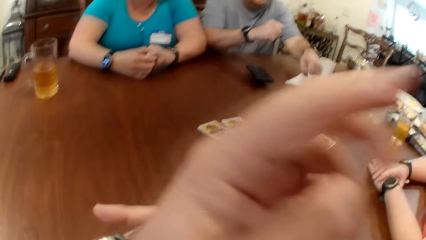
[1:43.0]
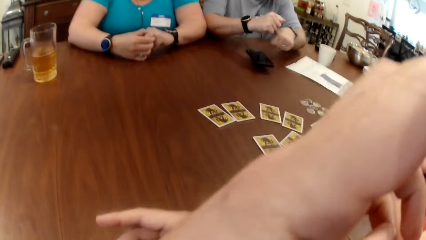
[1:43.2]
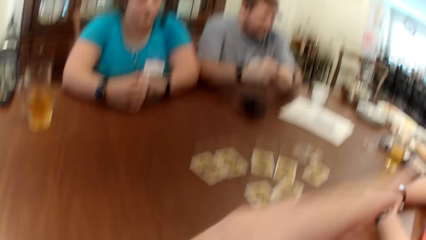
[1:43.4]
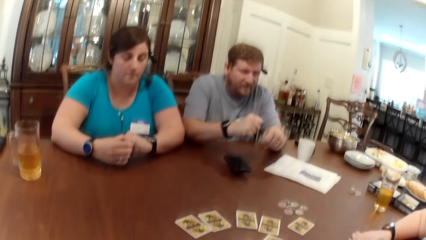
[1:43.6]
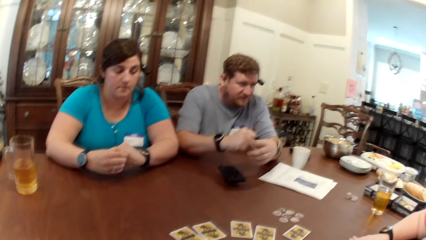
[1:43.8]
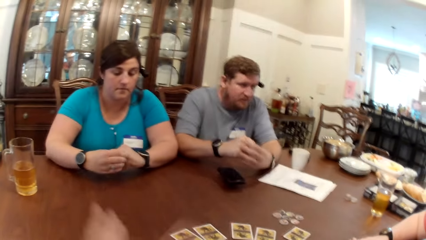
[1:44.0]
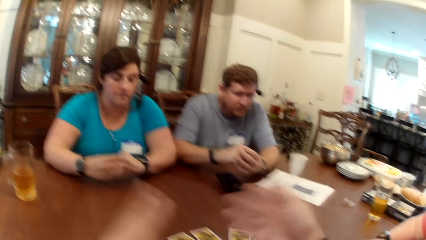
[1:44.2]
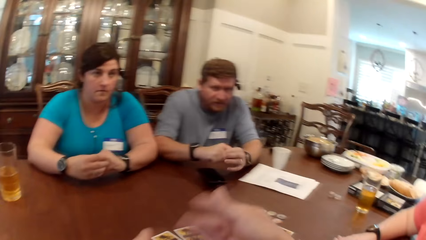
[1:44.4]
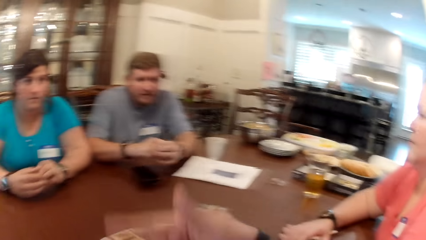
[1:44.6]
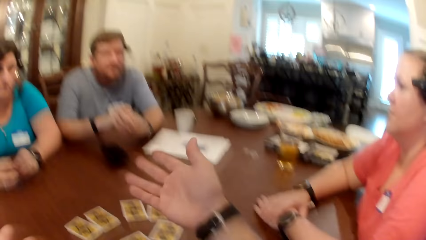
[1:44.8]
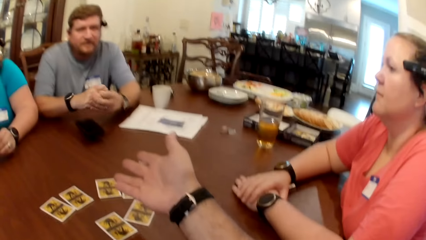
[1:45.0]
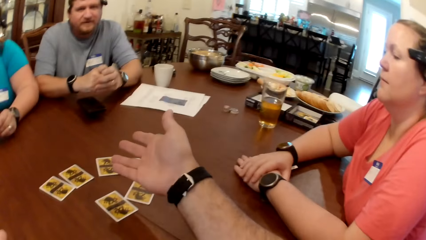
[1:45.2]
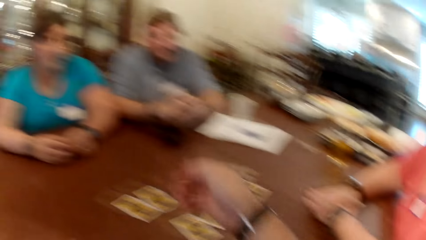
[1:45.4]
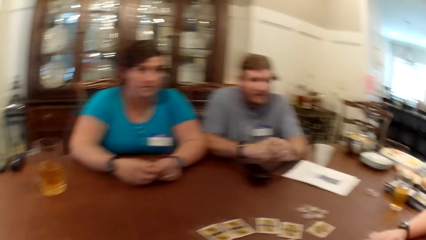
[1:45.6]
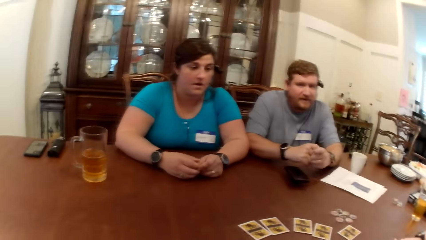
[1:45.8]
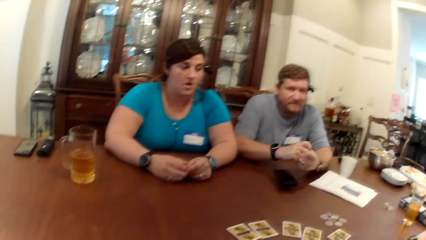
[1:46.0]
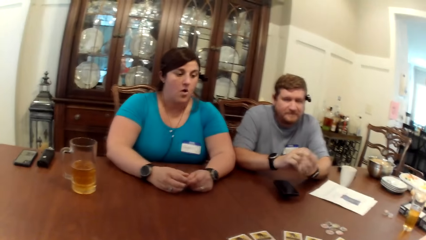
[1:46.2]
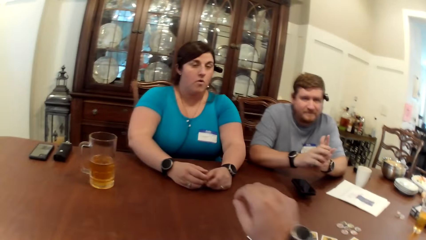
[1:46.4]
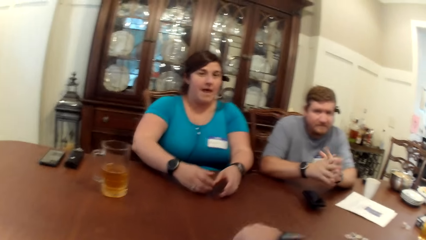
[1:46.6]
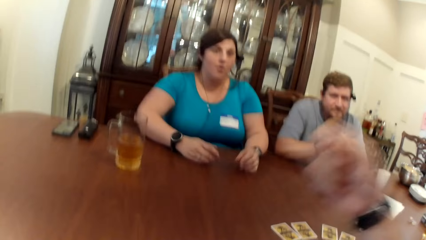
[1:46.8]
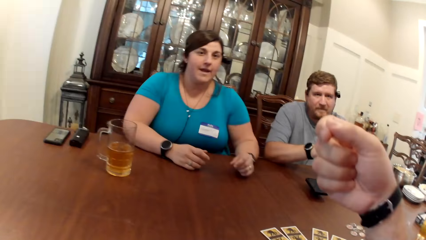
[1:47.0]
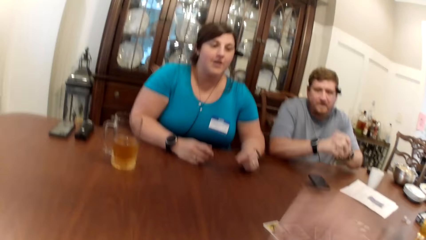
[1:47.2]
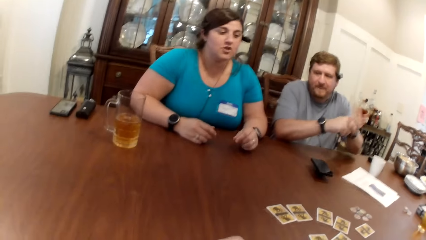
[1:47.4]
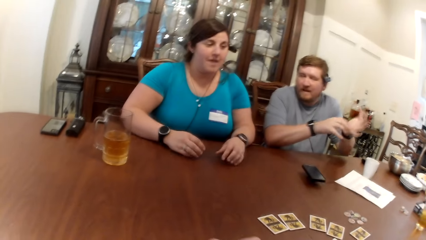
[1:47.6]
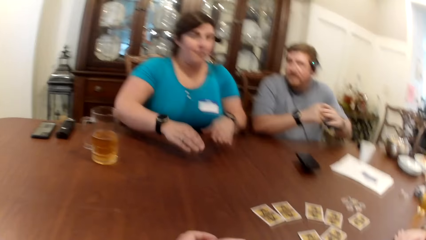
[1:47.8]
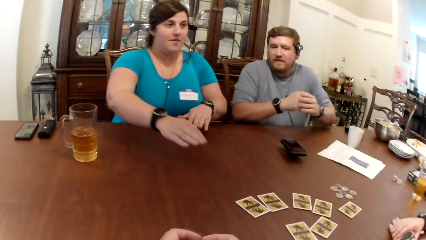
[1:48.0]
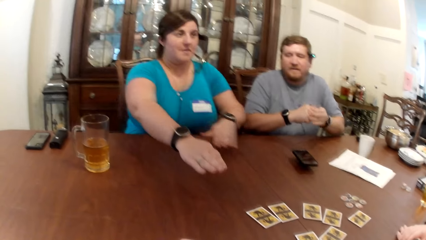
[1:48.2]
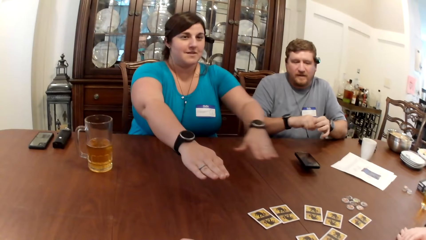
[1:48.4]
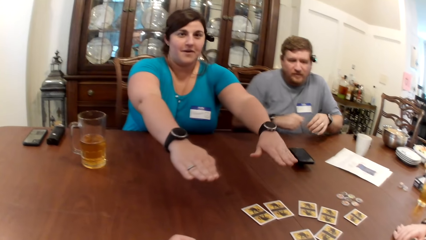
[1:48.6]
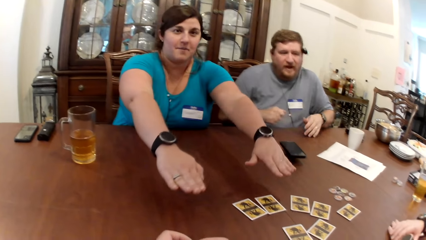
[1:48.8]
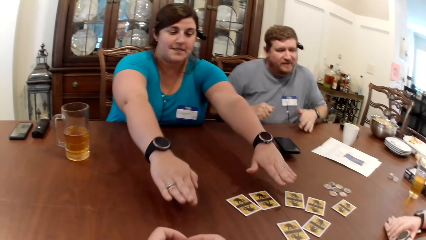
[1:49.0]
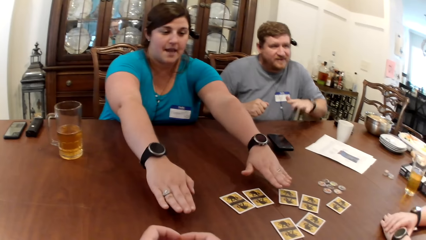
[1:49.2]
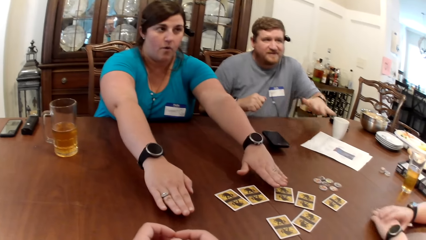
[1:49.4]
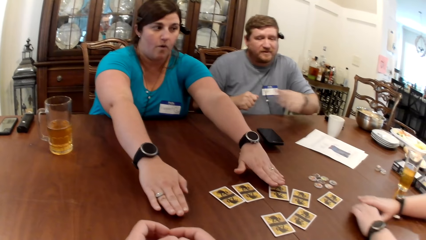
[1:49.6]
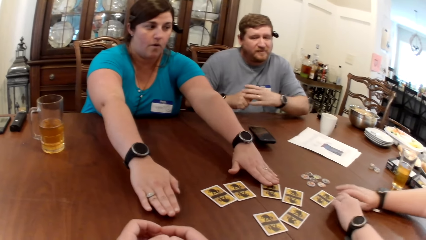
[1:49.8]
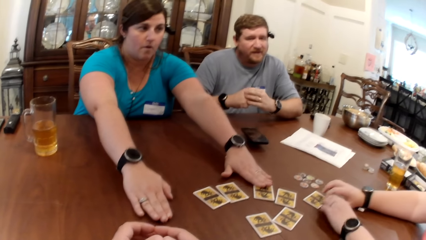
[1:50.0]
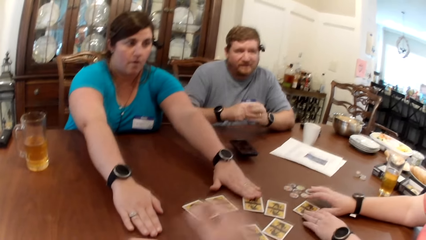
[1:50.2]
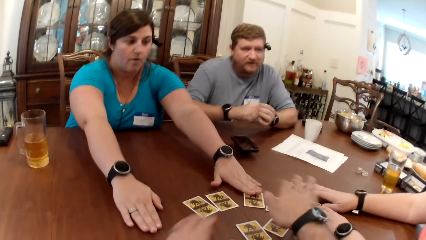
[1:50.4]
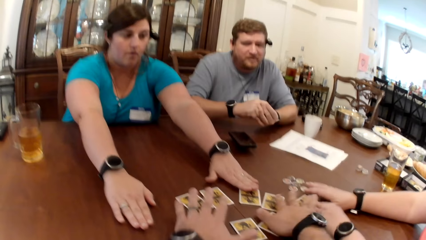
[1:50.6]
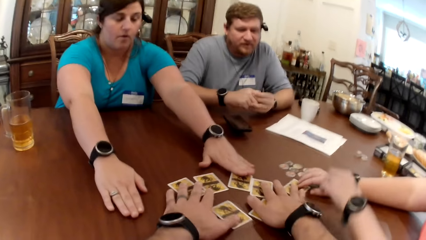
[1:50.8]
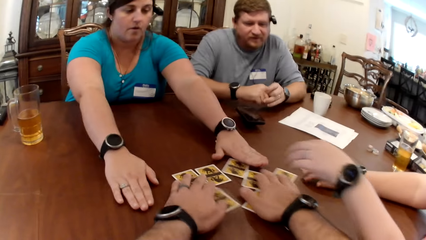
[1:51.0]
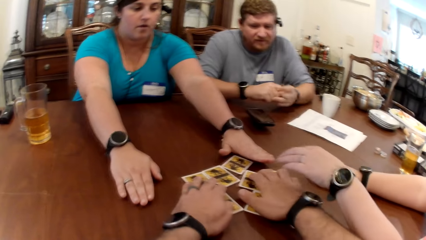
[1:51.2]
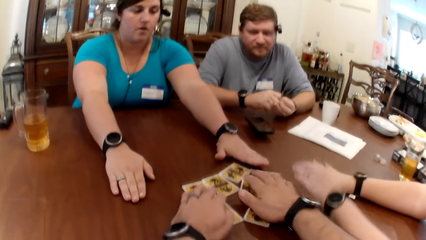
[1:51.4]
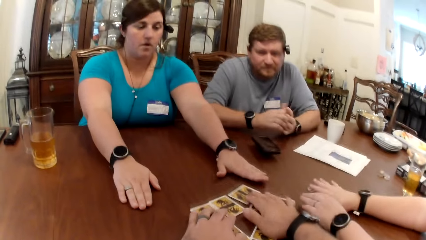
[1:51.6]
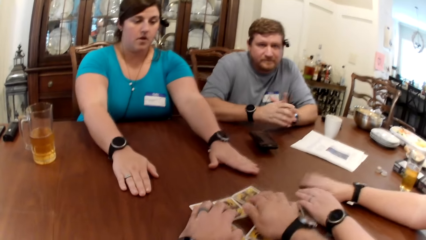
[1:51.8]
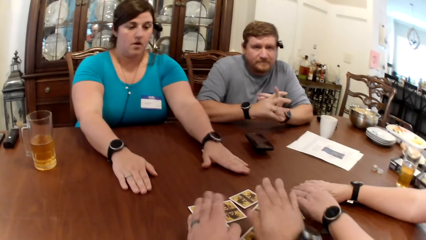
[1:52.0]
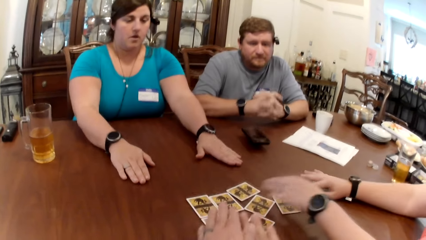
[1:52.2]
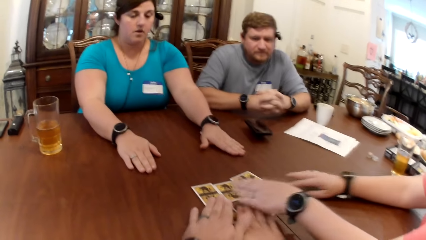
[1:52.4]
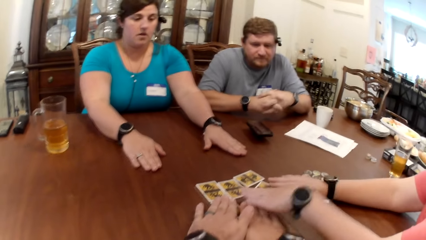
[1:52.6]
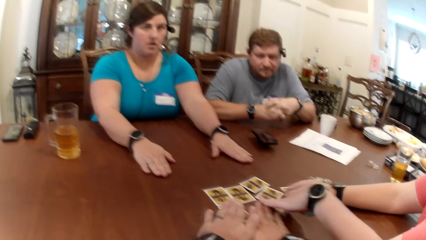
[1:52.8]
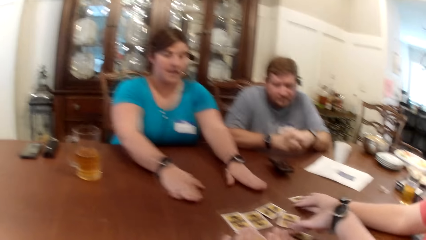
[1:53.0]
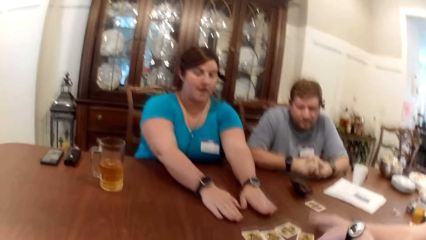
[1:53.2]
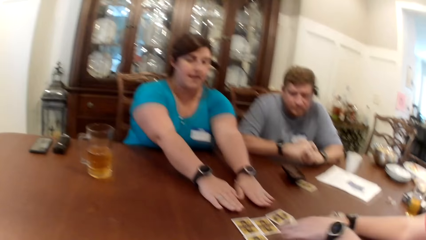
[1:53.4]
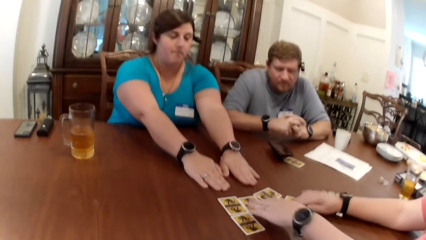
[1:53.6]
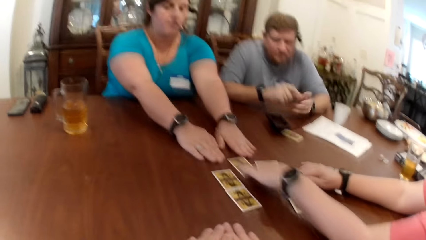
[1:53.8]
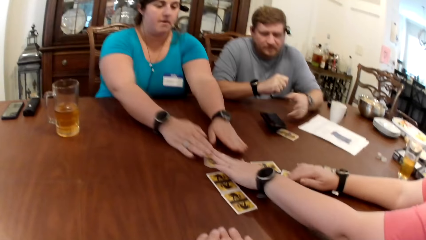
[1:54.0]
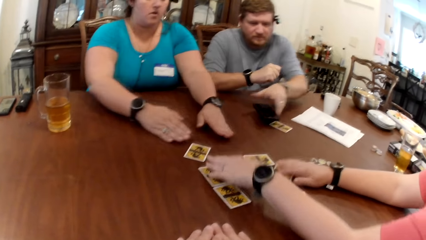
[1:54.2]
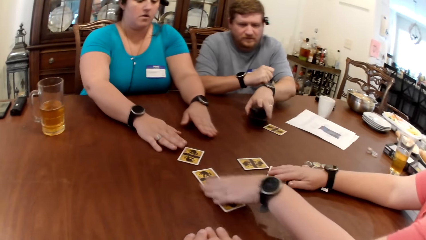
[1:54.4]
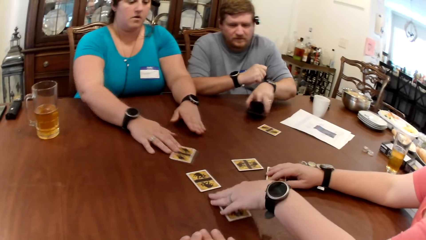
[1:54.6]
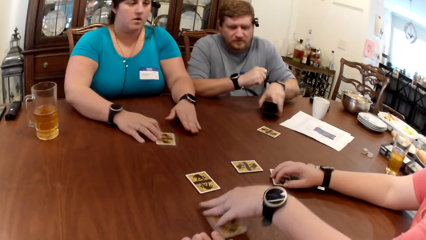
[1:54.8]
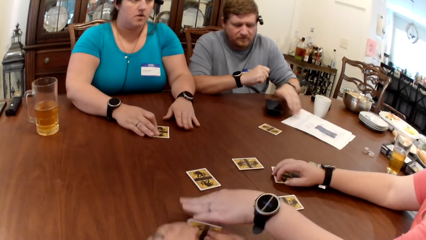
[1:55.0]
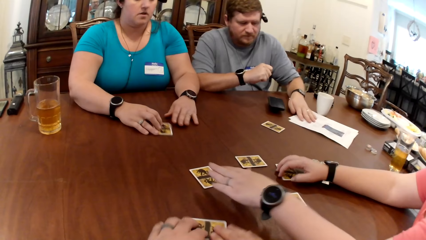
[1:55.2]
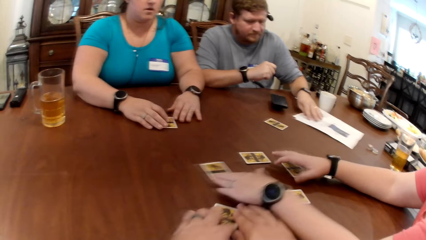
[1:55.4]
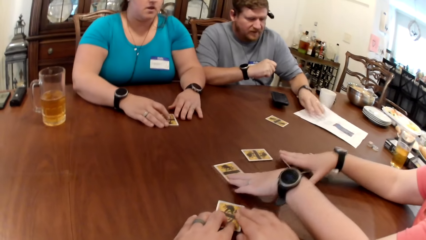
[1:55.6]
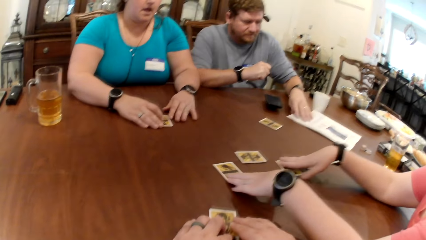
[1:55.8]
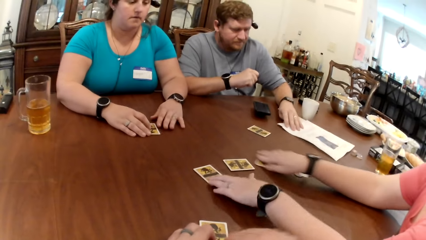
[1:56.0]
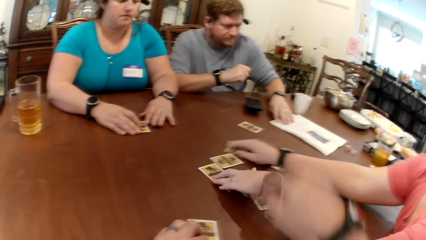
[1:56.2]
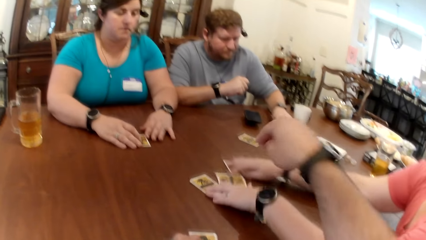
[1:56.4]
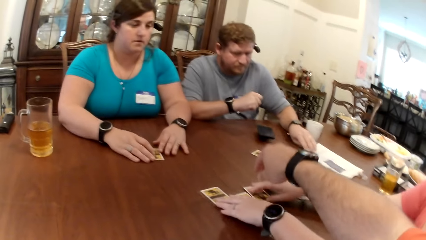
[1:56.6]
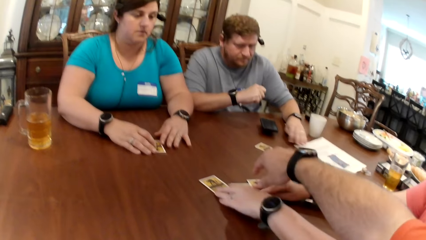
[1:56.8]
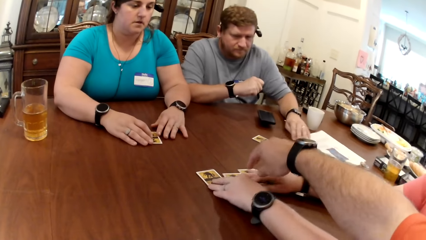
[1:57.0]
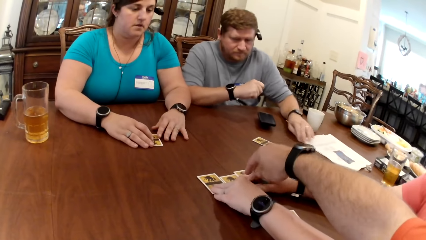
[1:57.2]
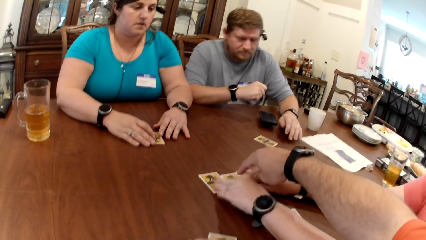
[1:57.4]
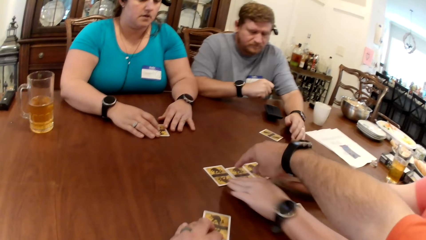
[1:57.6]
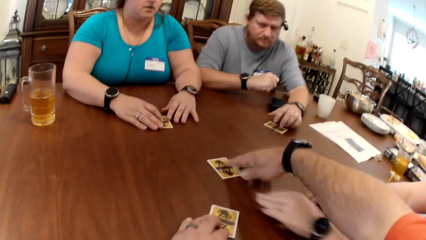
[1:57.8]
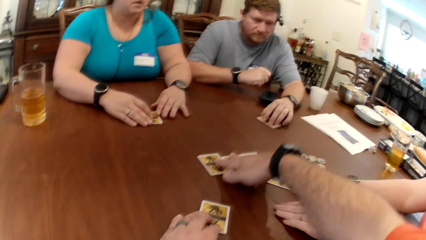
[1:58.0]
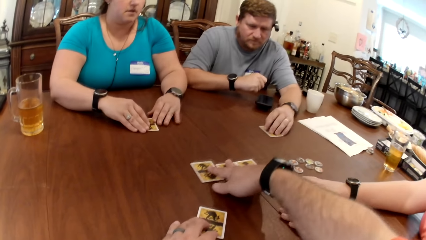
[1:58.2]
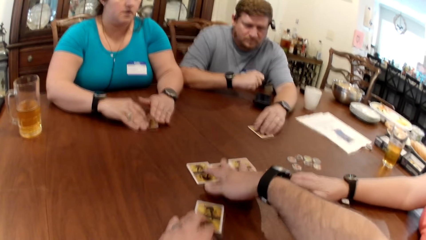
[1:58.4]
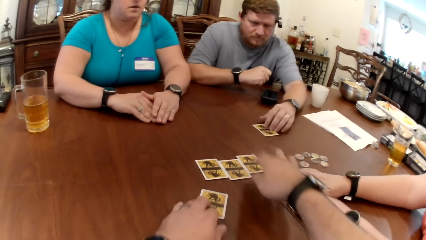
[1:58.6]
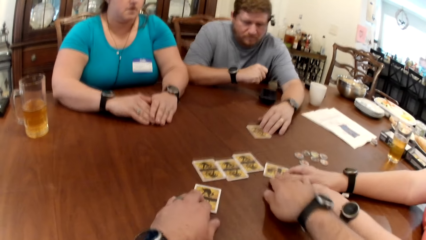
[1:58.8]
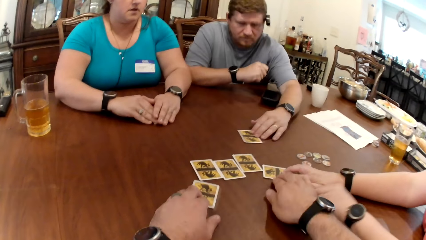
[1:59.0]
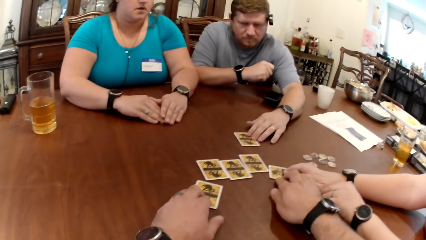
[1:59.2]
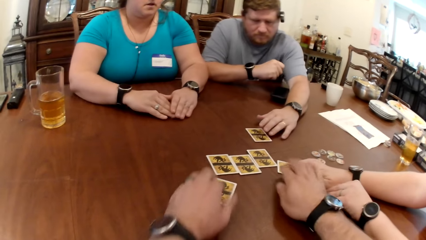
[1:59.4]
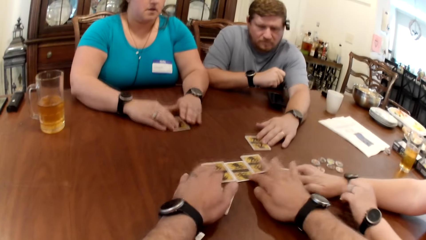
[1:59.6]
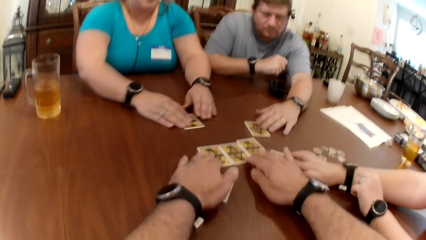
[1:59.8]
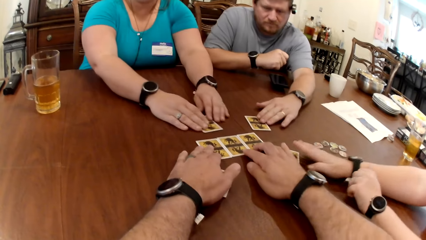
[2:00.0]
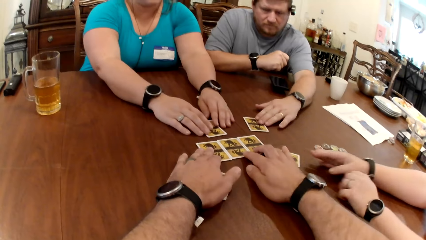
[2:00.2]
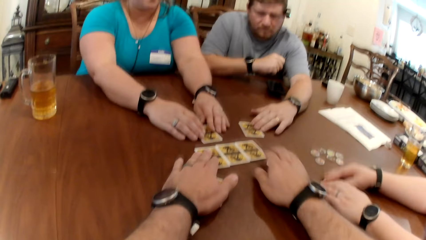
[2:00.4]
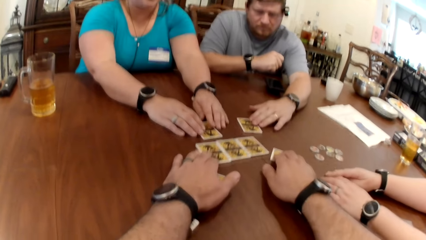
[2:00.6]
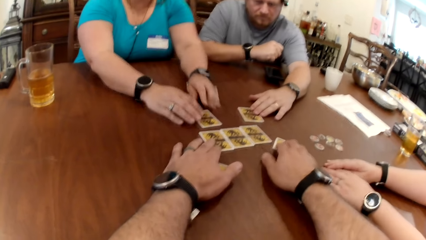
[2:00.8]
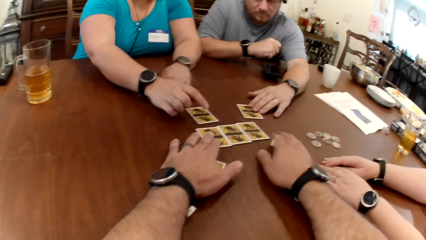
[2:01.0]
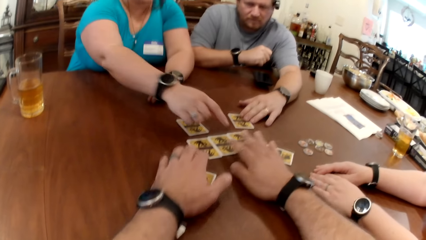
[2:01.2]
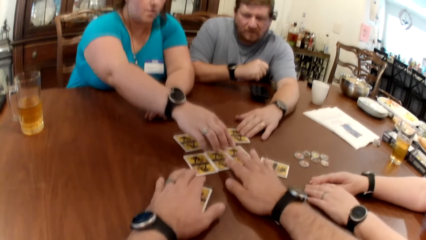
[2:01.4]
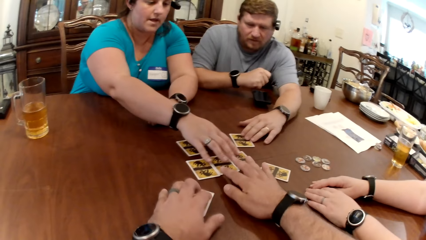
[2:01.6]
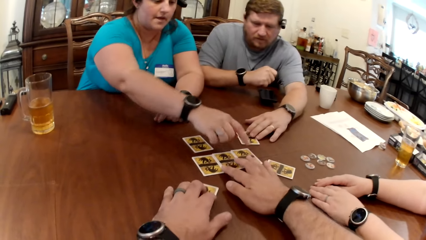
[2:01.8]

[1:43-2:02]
The camera wearer talks to a person and another person. A woman touches the cards on the table with her left hand. Another woman touches the card on the table with both hands. The camera wearer adjusts the cards on the table with both hands. The other woman adjusts the game tokens with her right hand. The other woman shares the cards on the table with both hands. The first woman drags the card on the table with her right hand. A man adjusts the phone on the table with his left hand. Another person gives the camera wearer a card. The man adjusts the game manual on the table with his left hand. The camera wearer drags the card on the table with both hands. The other woman arranges the cards on the table with both hands. The camera wearer adjusts the cards on the table with his right hand. The first woman covers the card on the table with both hands. The man pushes the card on the table with his left hand. The other woman arranges the cards on the table with her right hand. The first woman pushes the card on the table with her right hand.
